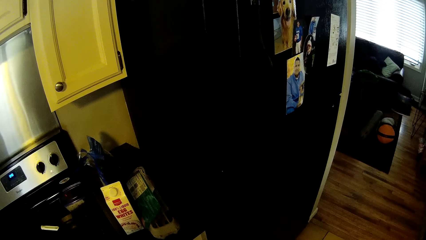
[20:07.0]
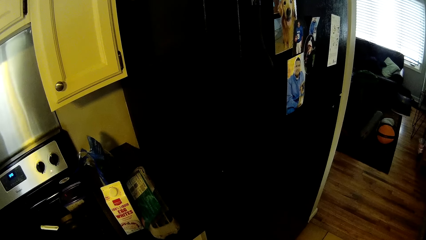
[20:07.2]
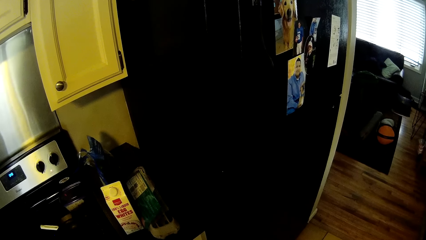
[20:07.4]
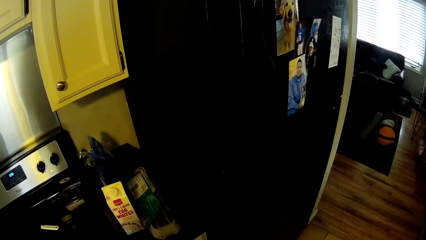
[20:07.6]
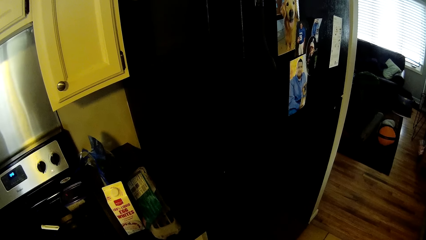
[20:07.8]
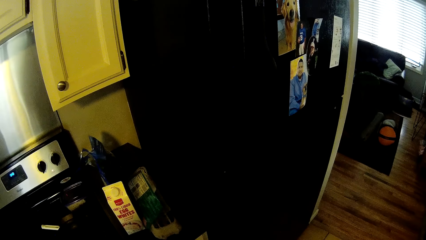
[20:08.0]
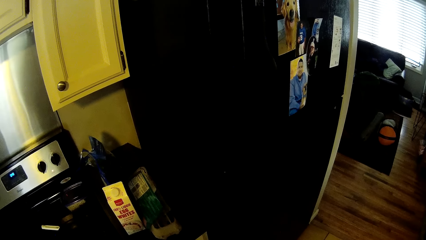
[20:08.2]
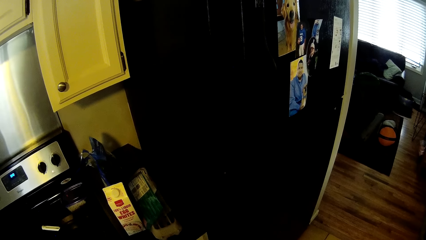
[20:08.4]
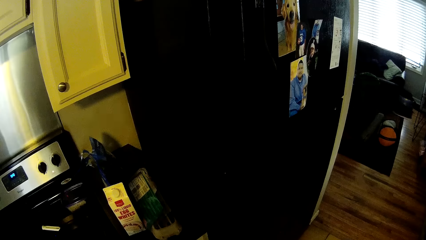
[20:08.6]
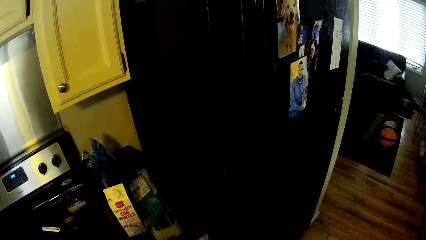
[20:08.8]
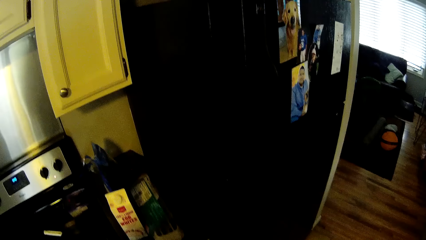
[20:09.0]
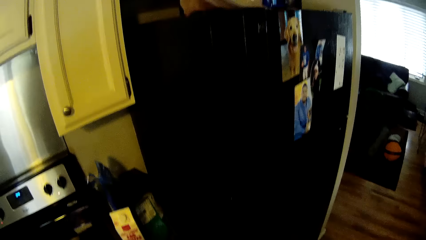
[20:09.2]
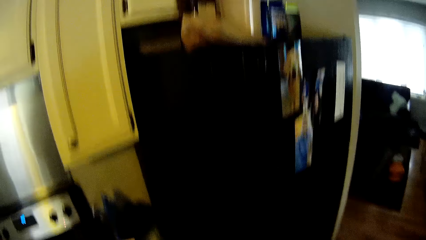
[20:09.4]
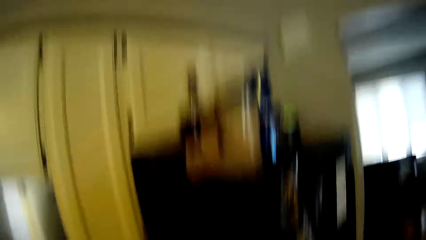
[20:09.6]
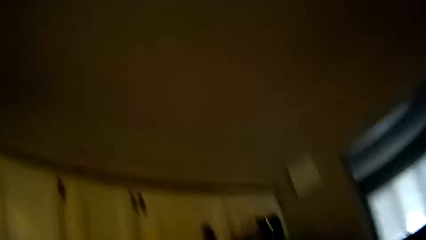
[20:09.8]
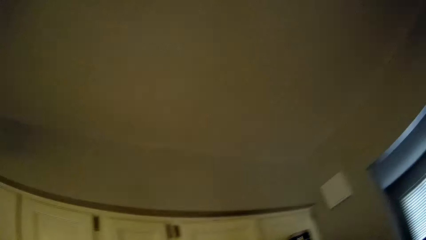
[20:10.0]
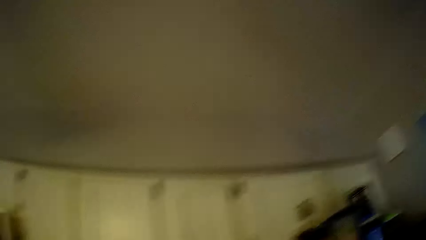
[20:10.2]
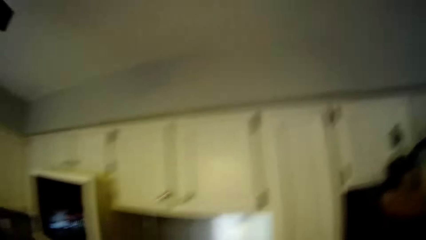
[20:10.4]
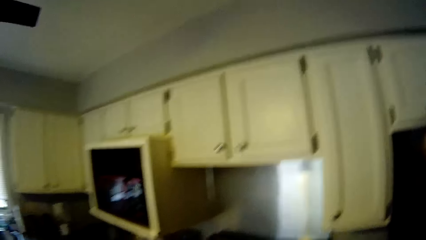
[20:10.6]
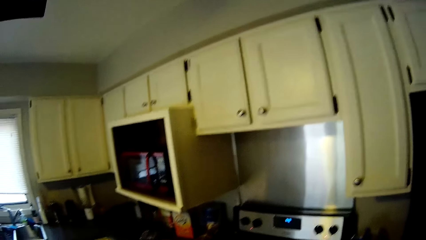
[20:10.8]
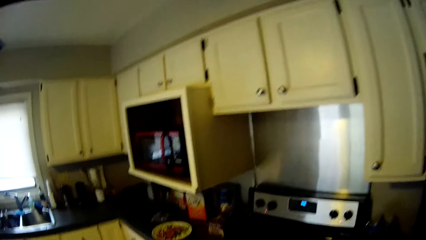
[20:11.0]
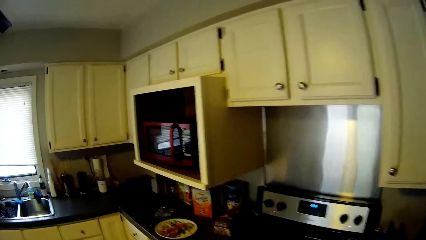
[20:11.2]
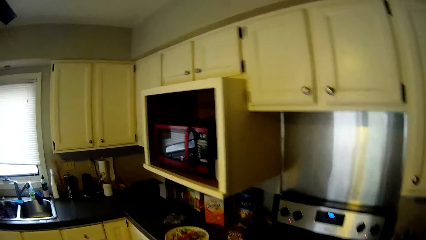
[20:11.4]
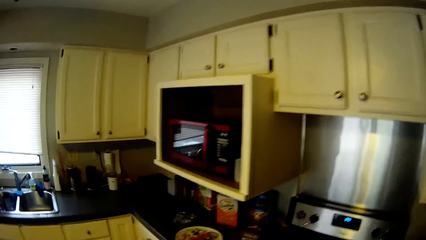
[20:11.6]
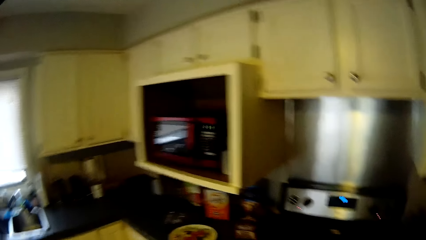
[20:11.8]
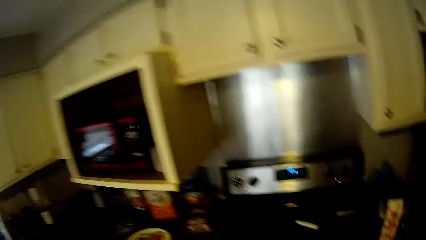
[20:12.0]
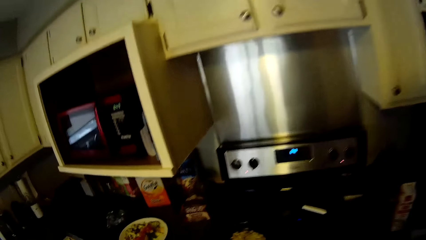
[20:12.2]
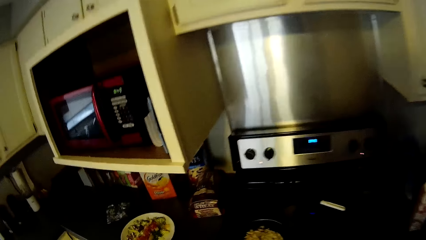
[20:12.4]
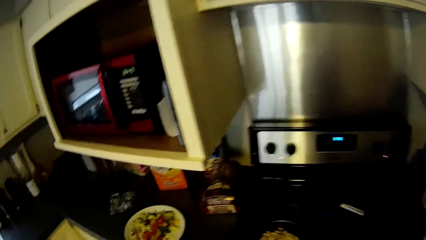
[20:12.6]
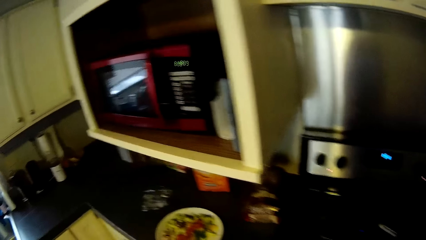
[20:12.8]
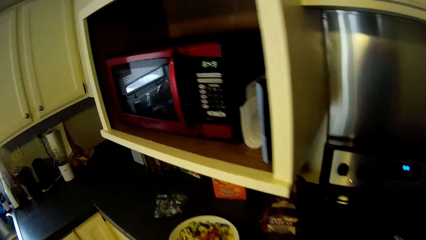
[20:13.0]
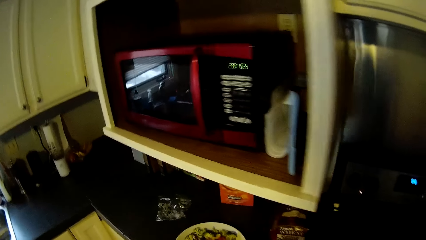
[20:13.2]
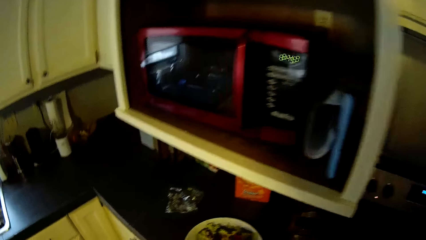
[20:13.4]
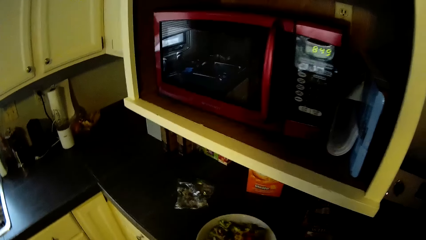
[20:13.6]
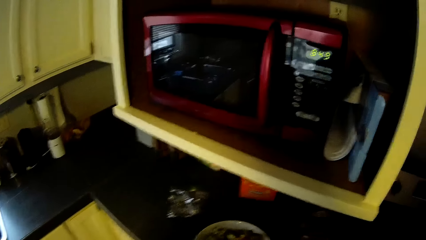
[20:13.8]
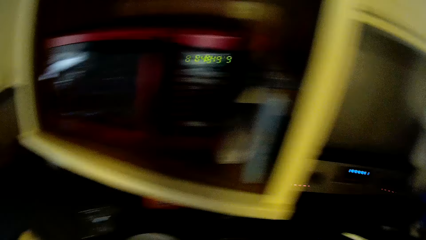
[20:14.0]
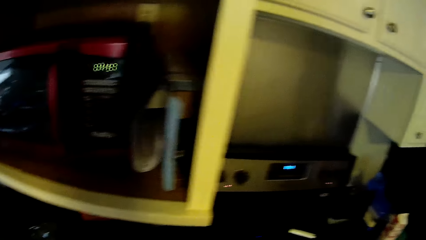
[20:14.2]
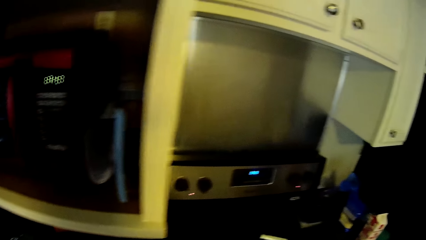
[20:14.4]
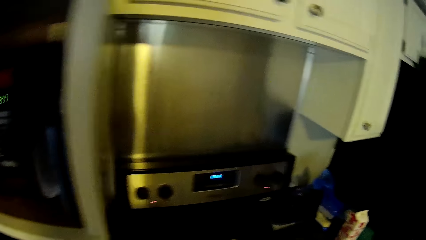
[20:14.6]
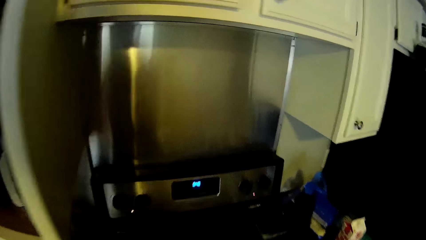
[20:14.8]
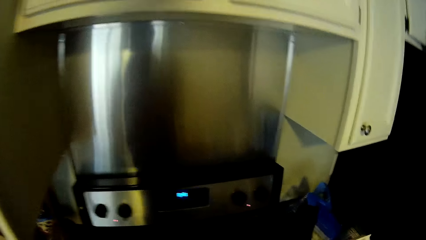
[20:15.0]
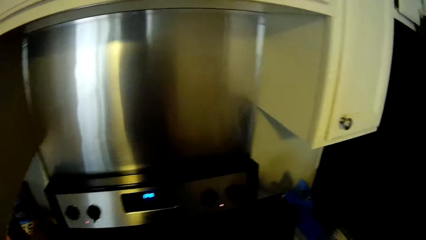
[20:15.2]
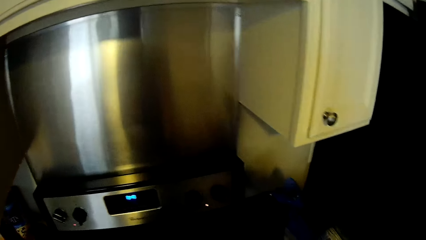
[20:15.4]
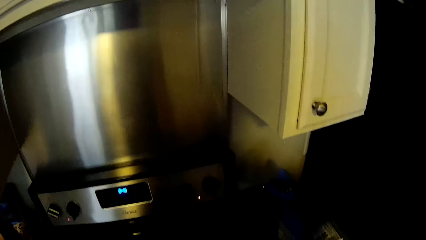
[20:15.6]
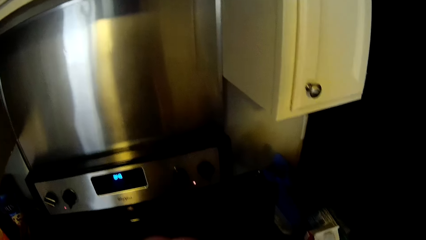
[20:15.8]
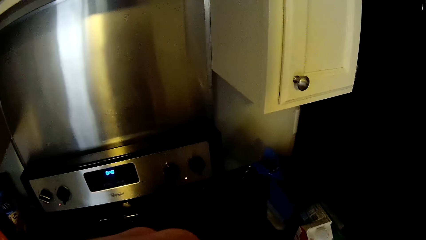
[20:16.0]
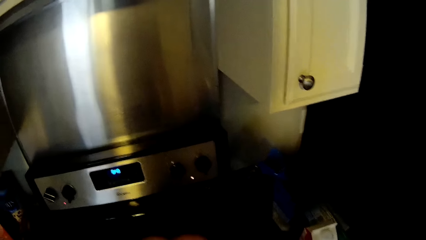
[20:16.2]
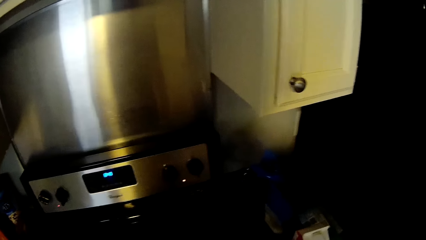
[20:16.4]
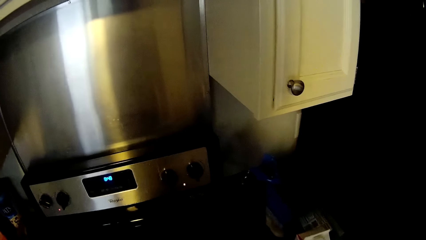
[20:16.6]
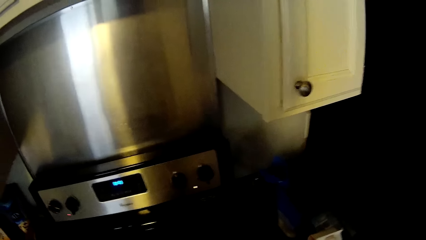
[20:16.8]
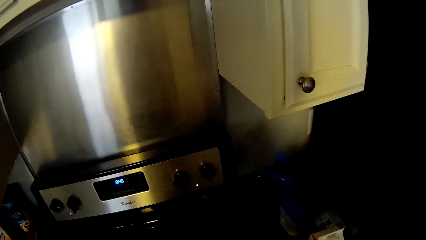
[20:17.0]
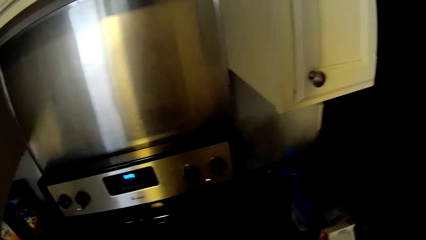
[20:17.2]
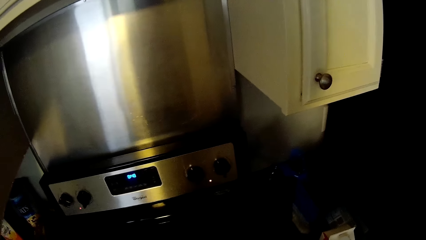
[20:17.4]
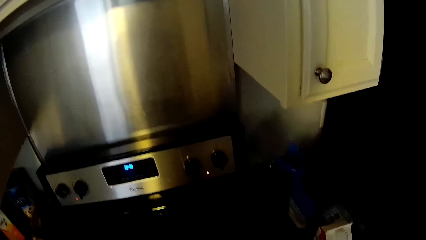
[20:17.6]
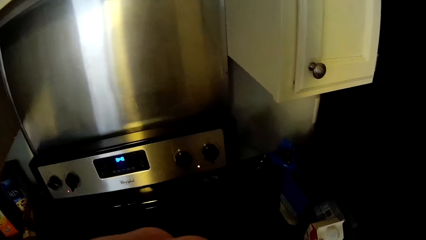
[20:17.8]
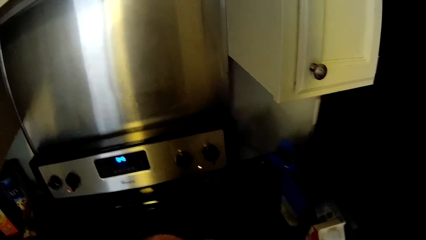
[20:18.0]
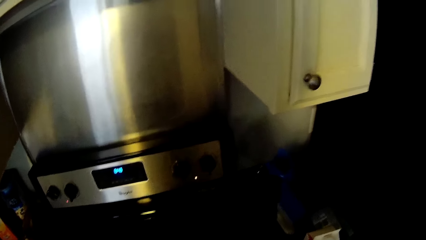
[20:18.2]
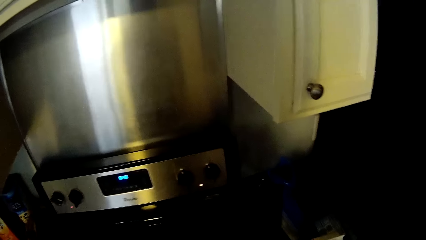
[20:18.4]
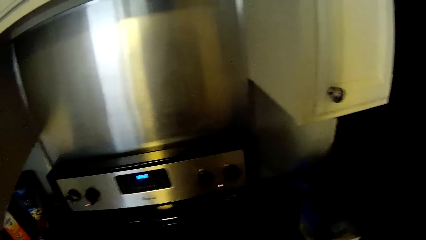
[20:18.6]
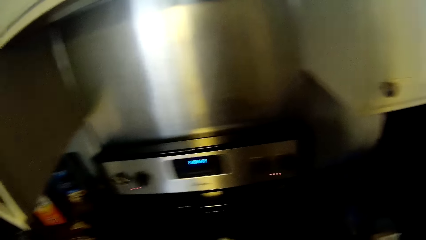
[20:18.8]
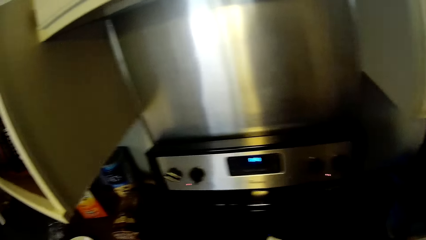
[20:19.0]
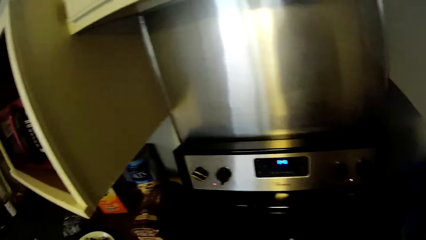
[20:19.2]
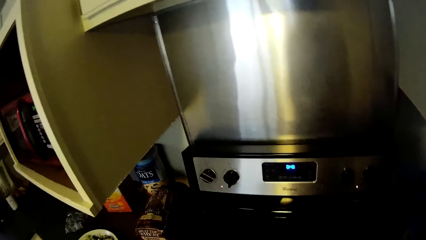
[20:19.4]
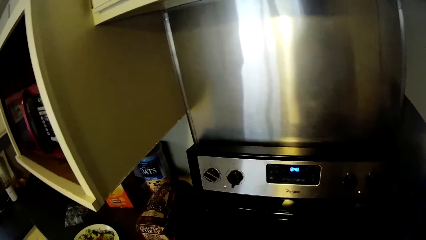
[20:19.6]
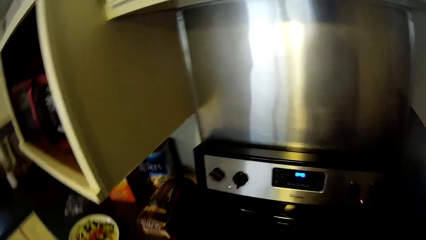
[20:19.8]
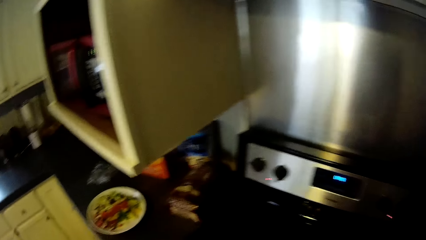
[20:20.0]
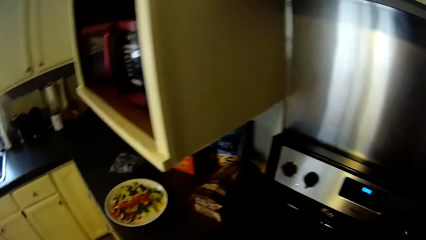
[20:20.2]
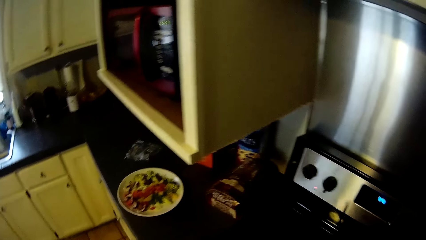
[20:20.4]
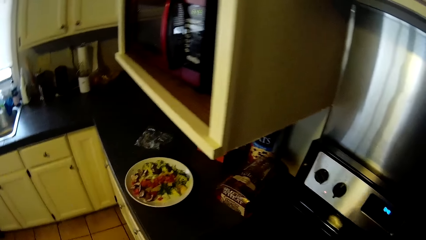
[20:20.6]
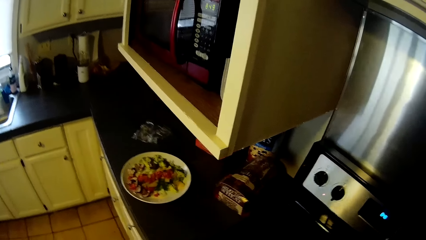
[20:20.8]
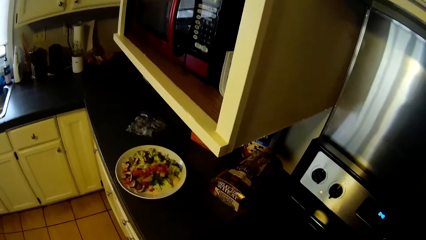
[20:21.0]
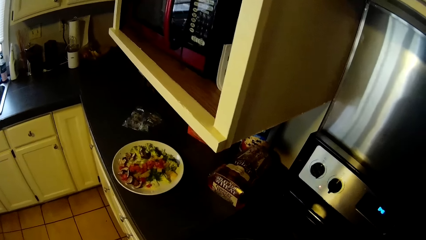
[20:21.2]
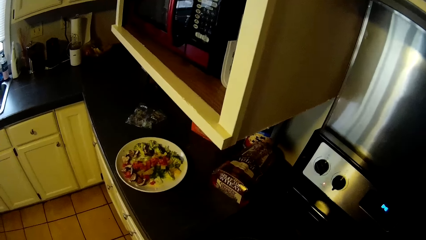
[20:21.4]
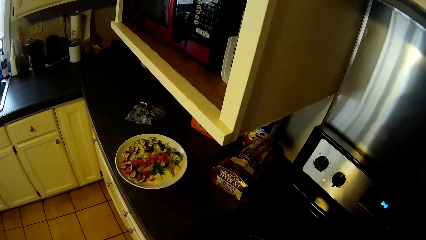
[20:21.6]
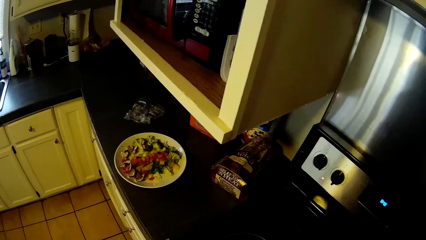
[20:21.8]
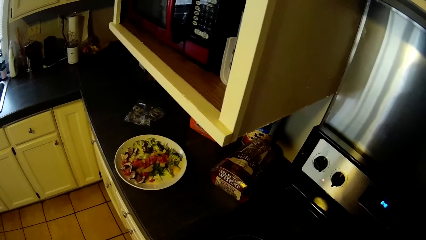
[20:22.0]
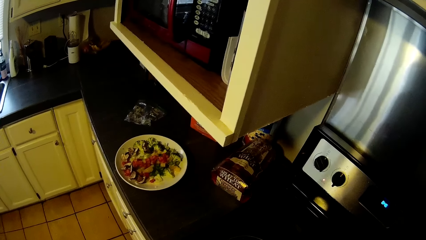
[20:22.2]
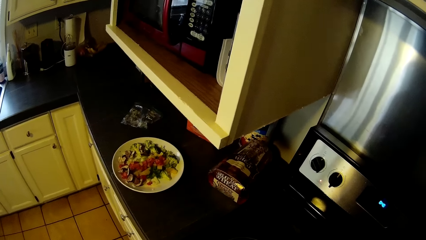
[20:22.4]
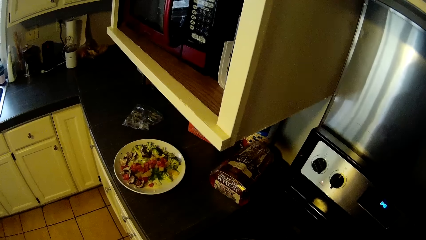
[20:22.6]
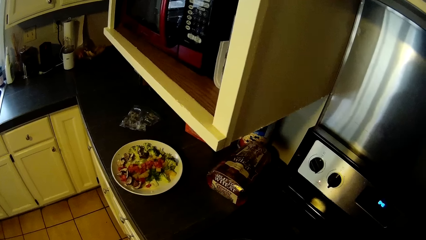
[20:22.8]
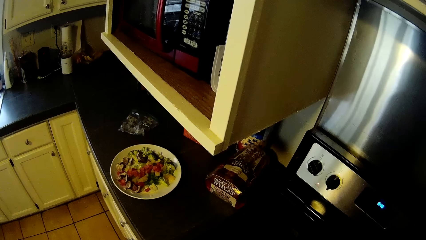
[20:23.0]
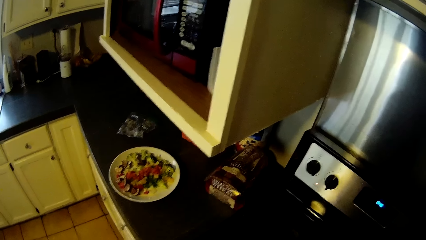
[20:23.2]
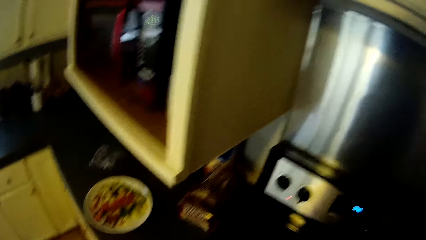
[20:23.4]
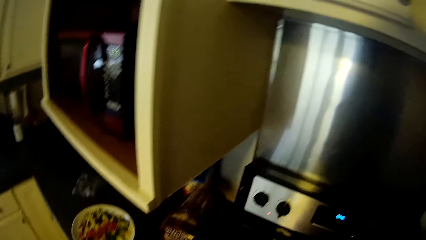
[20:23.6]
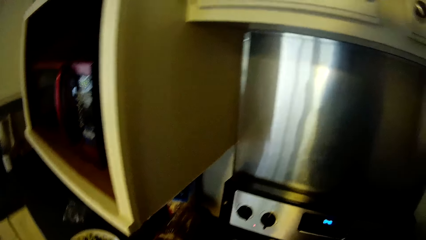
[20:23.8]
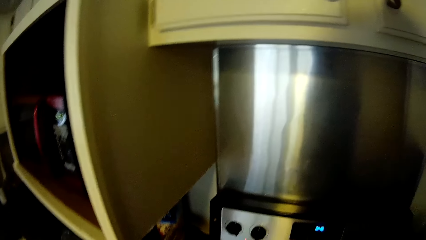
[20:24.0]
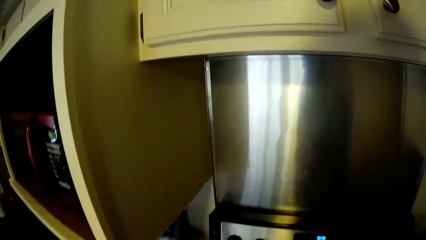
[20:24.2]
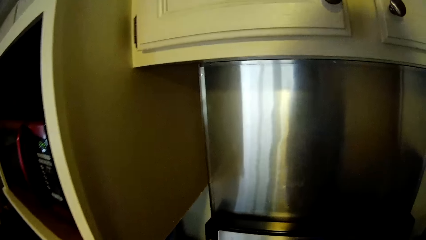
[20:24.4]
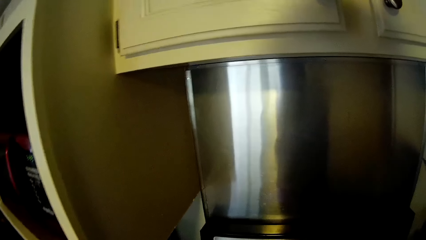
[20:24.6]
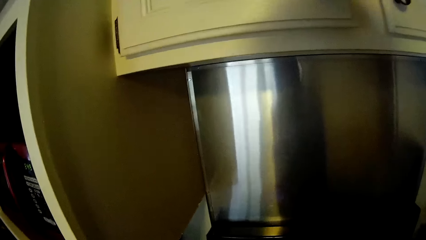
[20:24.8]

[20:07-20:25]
The camera wearer moves around.
